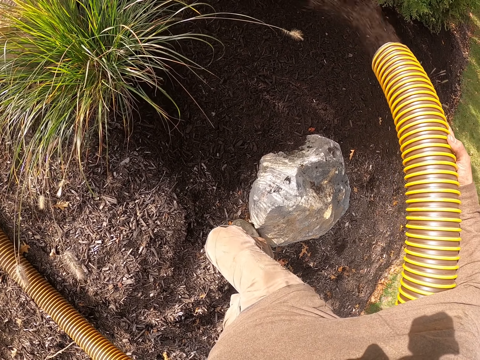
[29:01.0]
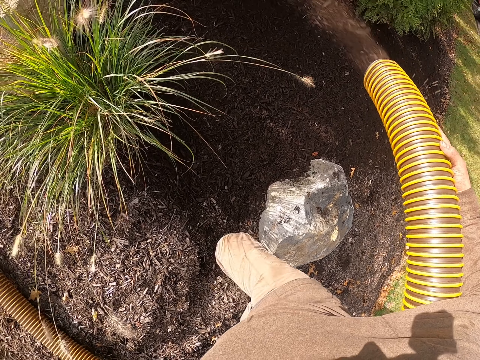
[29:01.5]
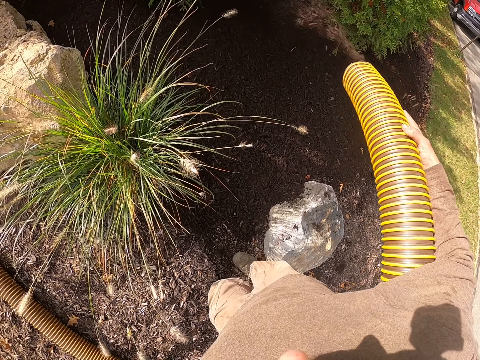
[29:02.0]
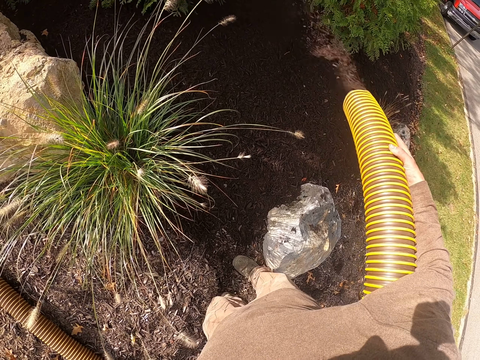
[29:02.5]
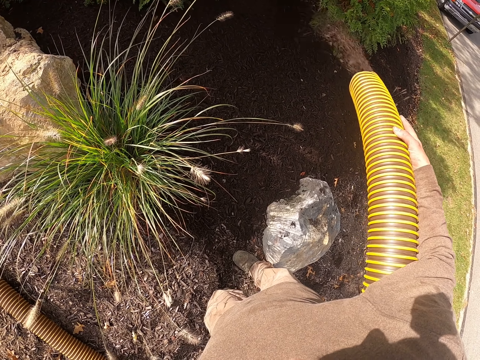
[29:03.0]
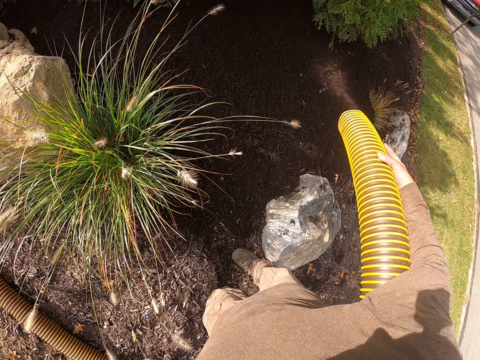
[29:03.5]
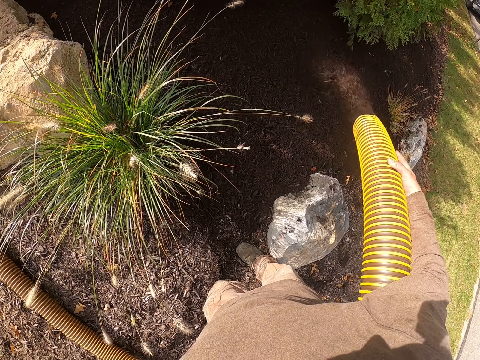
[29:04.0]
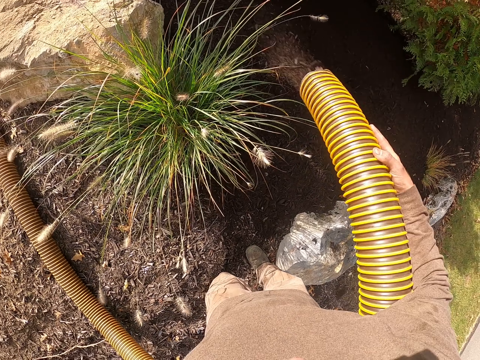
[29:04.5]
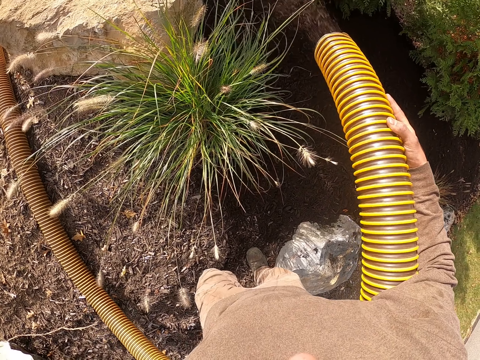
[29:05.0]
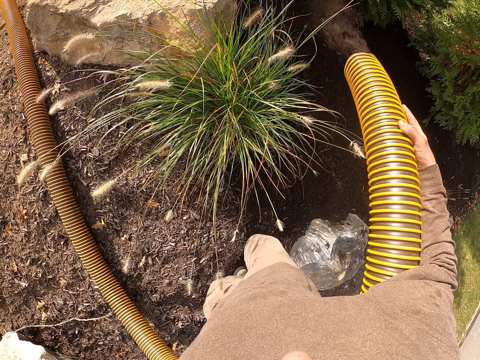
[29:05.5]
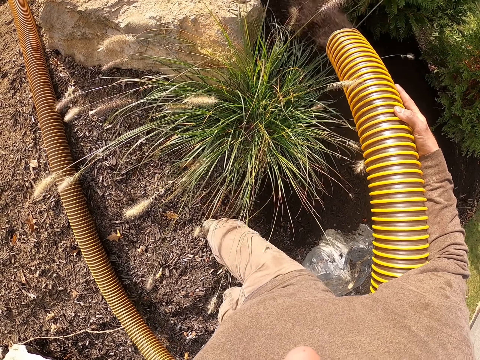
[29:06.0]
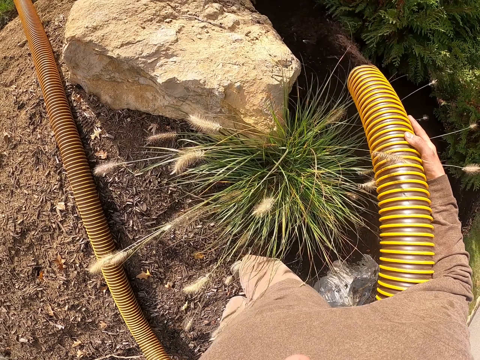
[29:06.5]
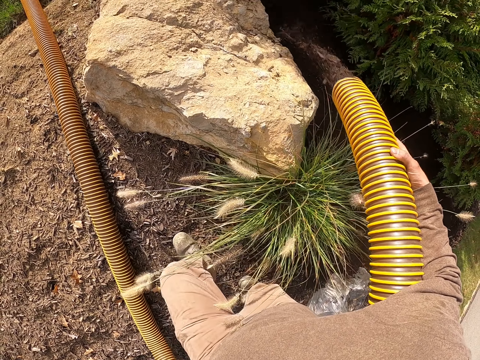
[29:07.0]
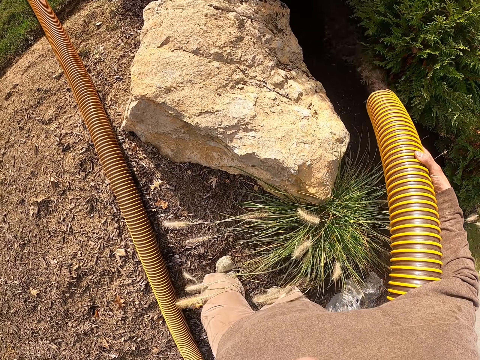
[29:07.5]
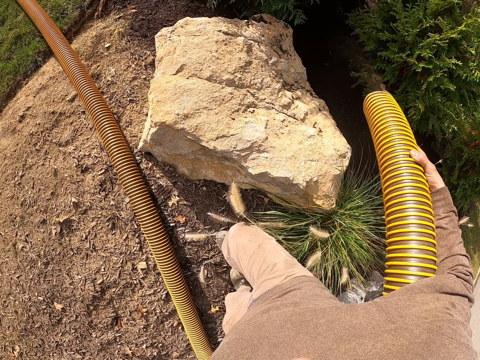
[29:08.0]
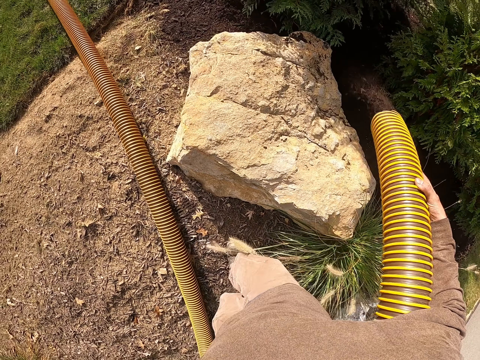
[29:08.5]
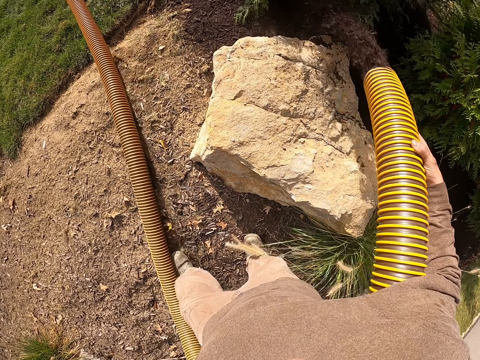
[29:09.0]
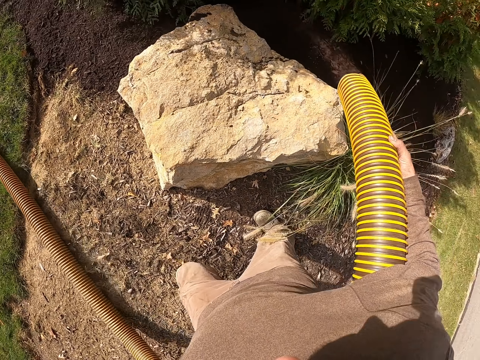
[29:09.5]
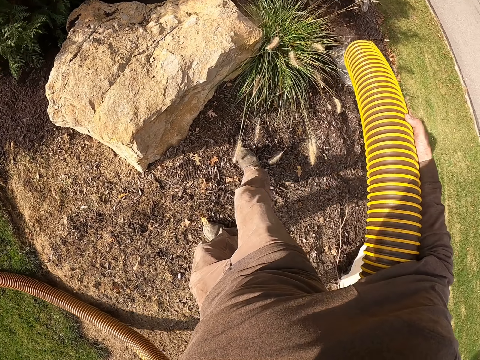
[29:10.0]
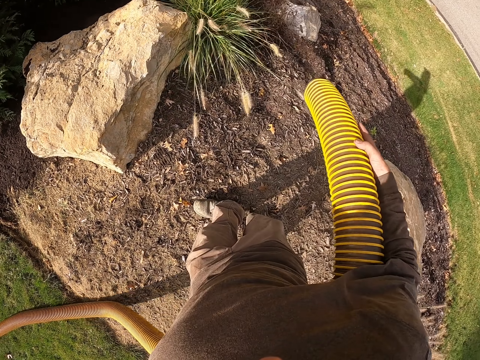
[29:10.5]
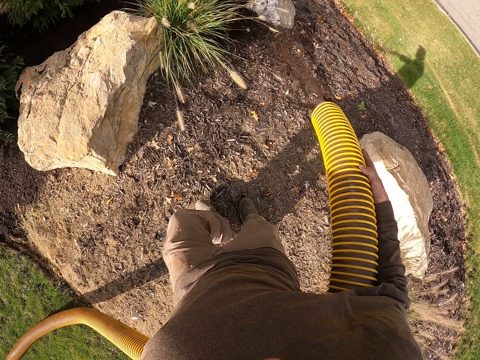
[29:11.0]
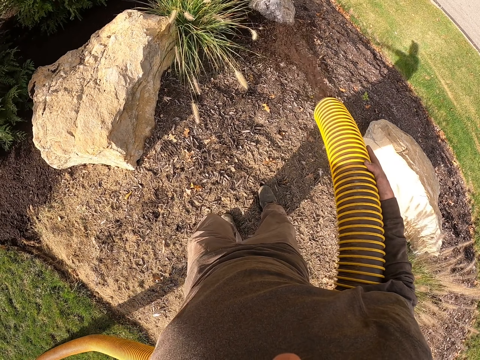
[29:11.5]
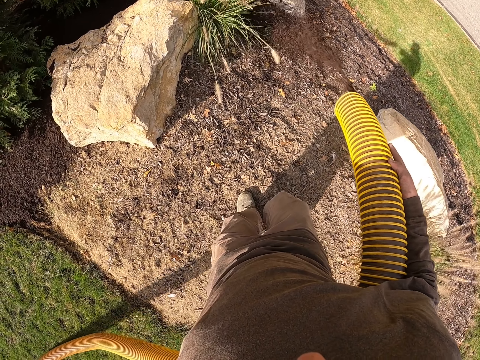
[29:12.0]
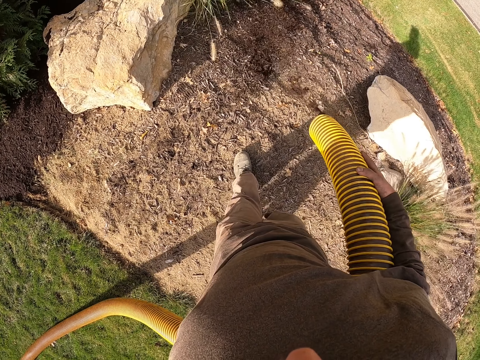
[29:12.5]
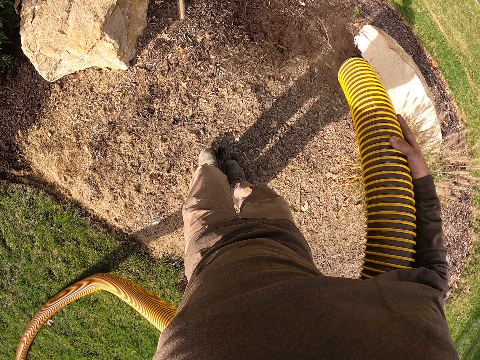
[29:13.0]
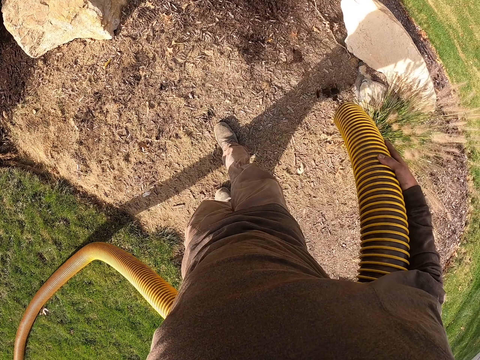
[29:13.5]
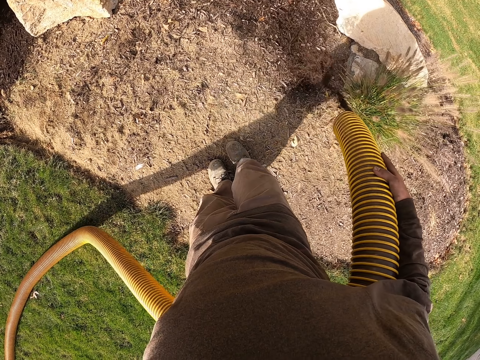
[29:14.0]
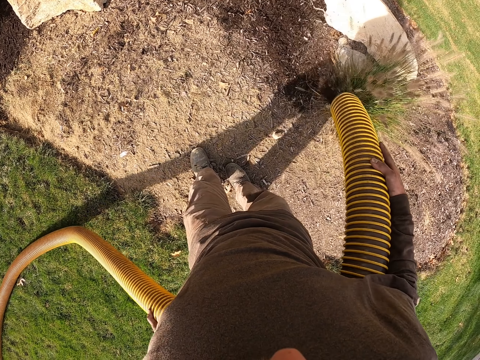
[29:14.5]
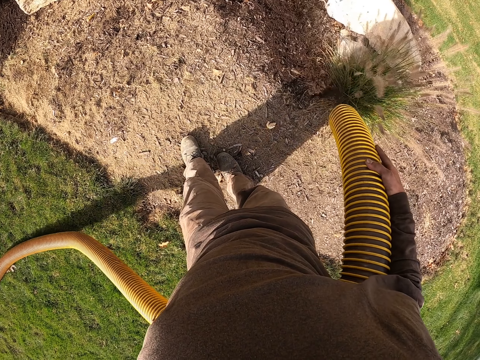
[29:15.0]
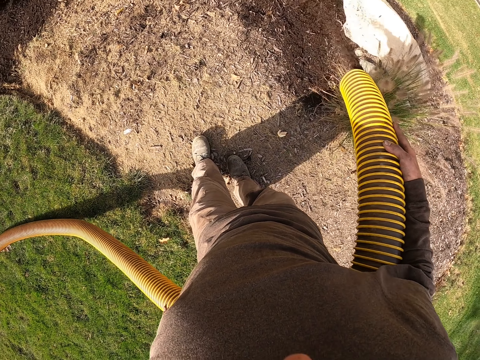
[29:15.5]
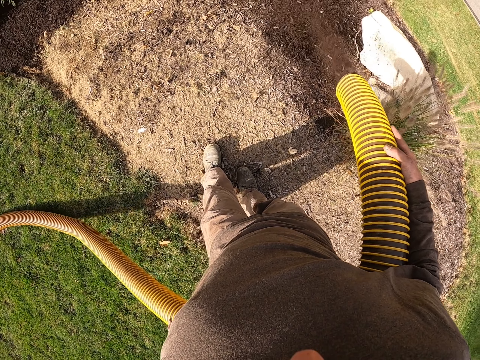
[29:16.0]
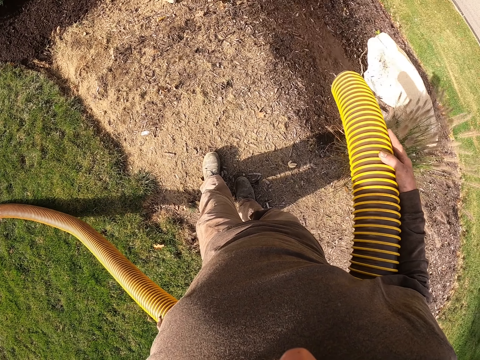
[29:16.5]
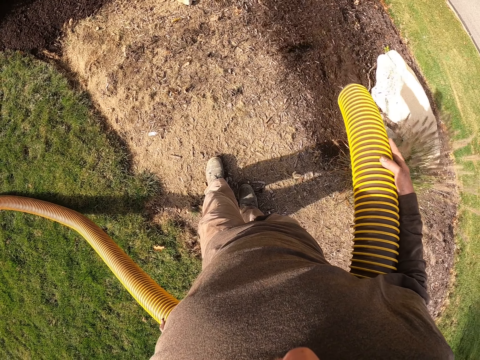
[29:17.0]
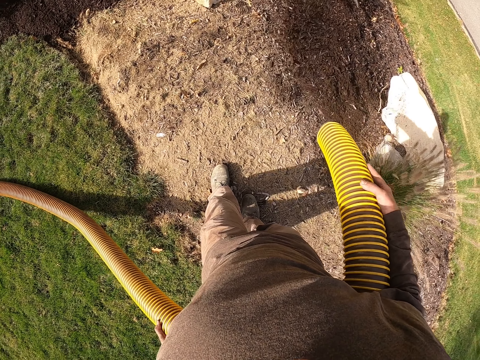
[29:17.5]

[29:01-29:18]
The camera wearer shakes the pipes while pouring soil on the garden. They pour soil out of a pipe to the garden. They shake the pipes while pouring soil on the garden.

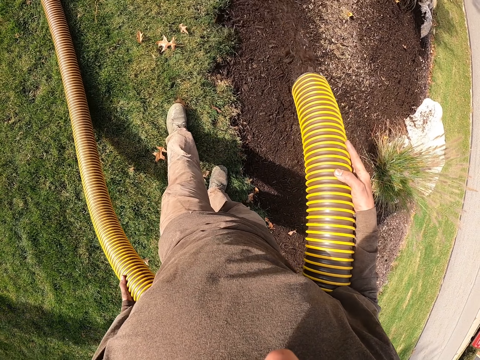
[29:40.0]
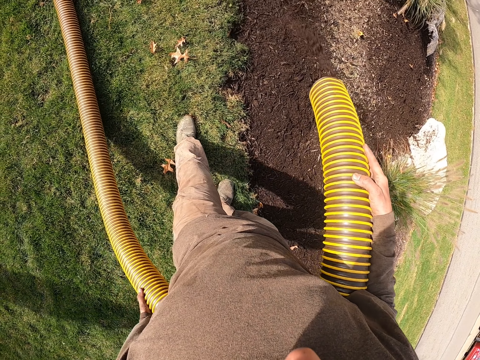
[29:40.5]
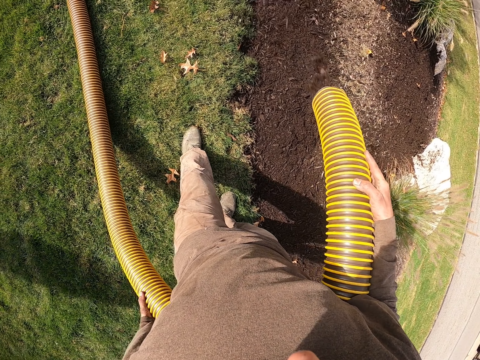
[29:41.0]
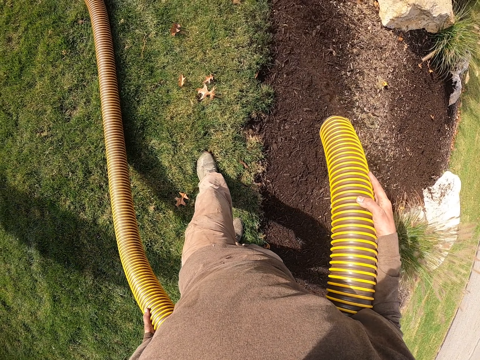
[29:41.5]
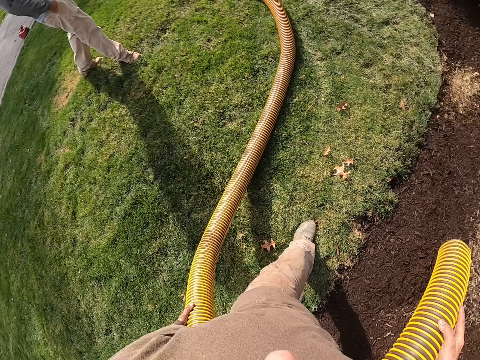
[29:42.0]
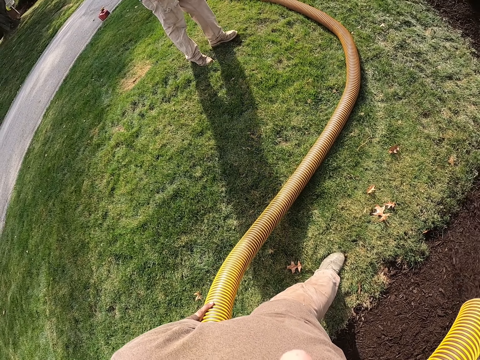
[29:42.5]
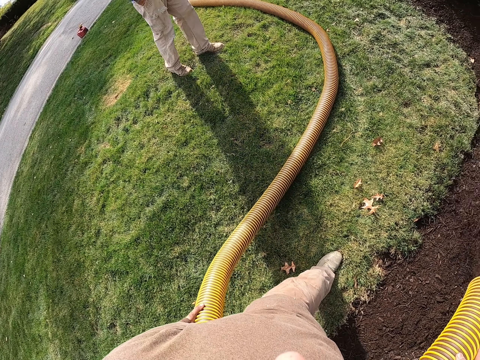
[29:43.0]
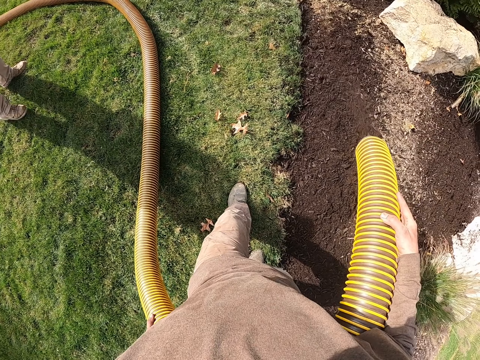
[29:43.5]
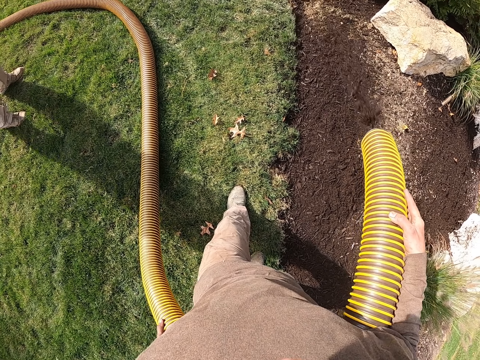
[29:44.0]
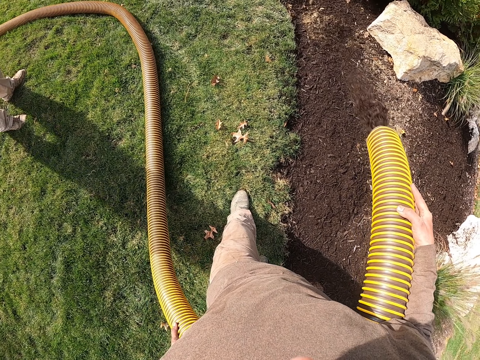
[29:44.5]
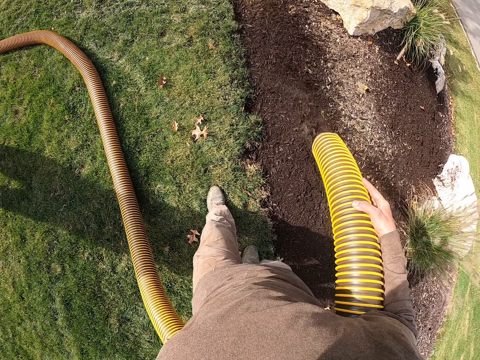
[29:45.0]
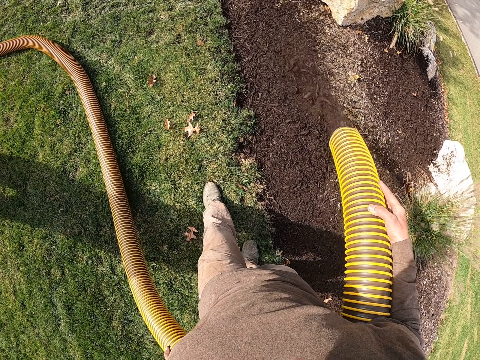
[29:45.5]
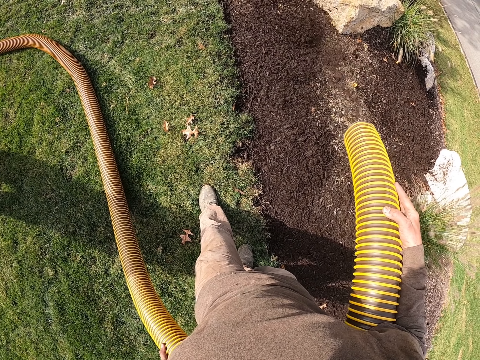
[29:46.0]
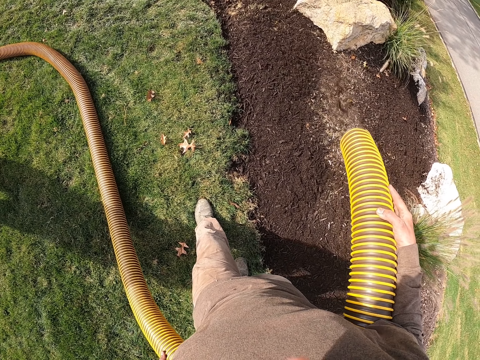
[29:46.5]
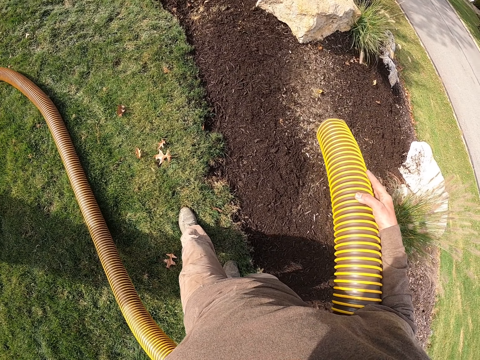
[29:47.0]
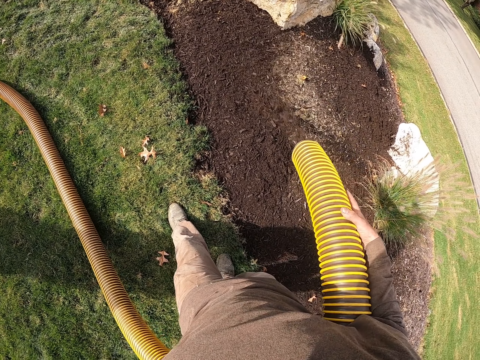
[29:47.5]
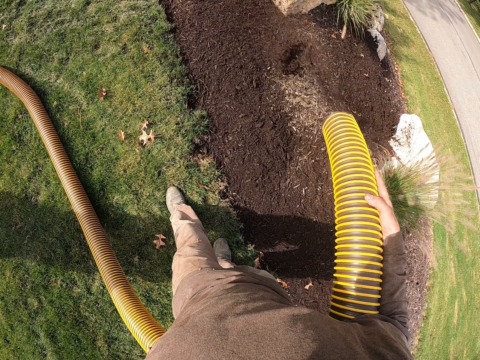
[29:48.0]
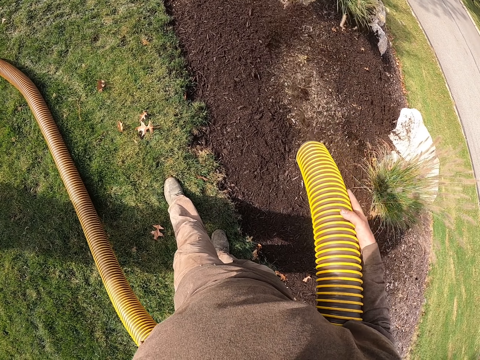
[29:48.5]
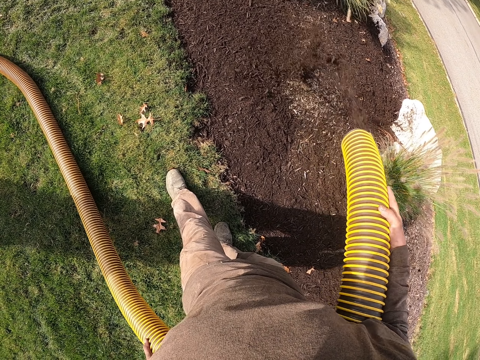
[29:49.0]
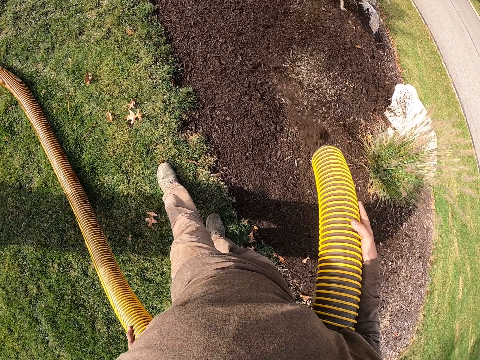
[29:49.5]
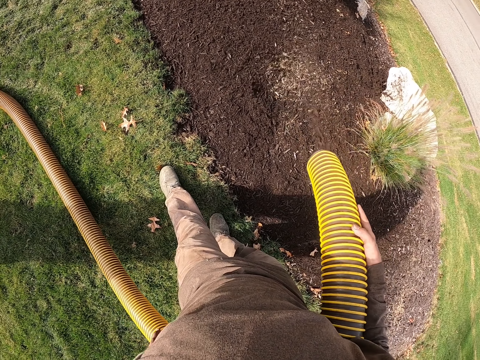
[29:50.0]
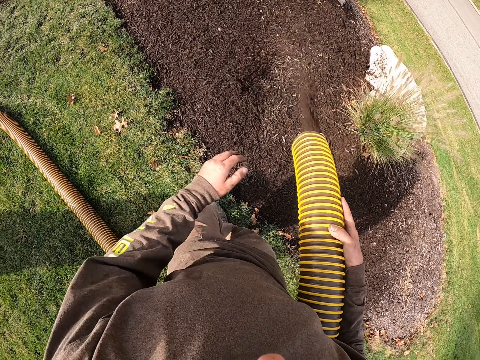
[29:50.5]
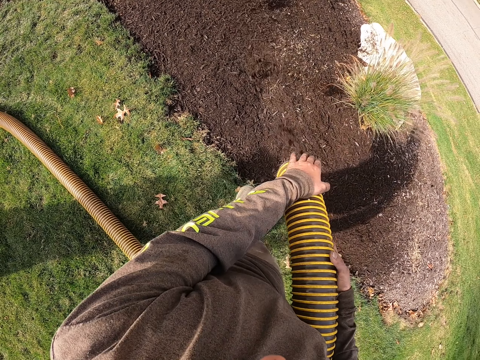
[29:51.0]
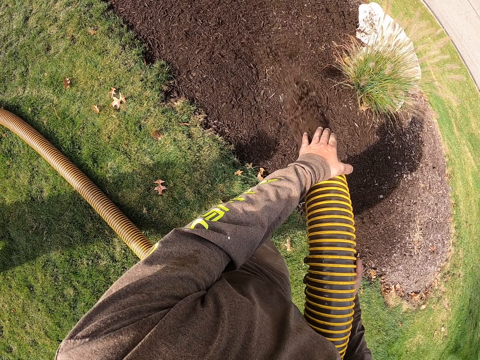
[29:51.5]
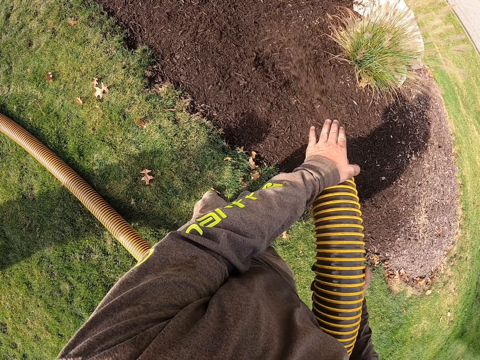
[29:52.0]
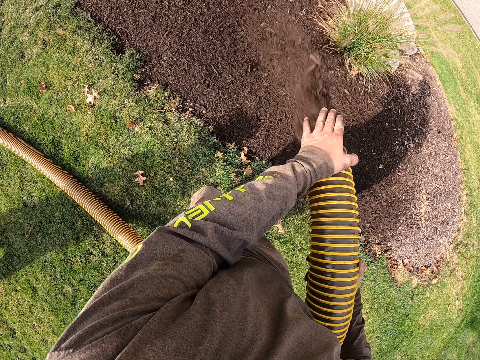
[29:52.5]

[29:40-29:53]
A man walks on the grass ground. The camera wearer shakes the pipes while pouring soil on the garden.
